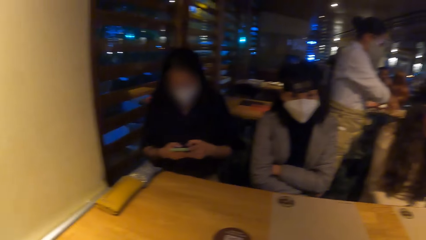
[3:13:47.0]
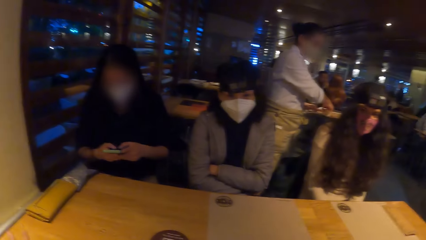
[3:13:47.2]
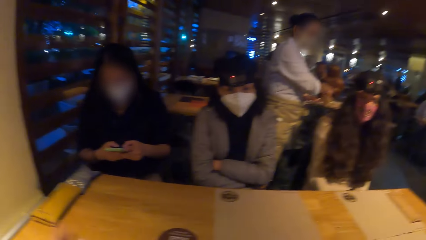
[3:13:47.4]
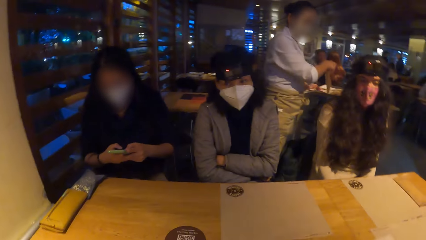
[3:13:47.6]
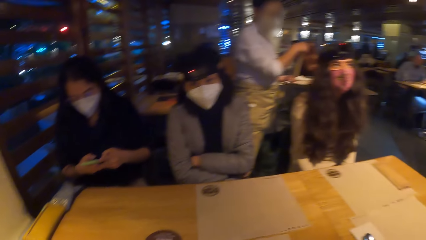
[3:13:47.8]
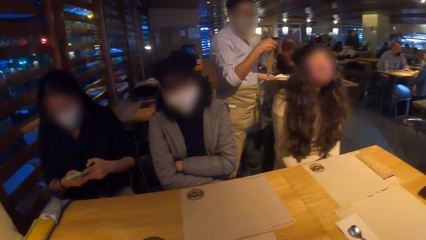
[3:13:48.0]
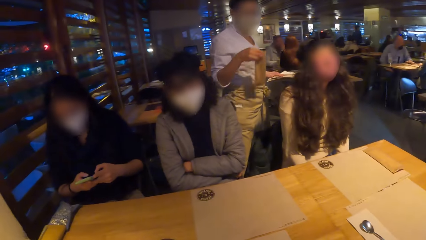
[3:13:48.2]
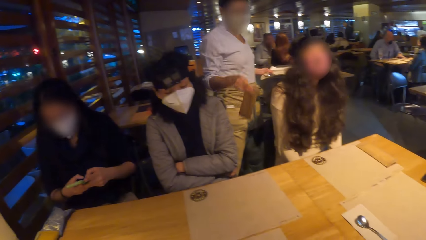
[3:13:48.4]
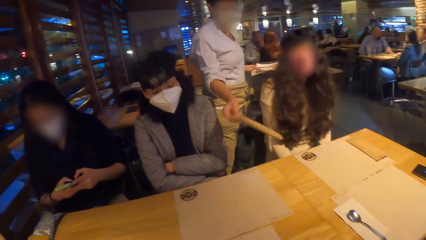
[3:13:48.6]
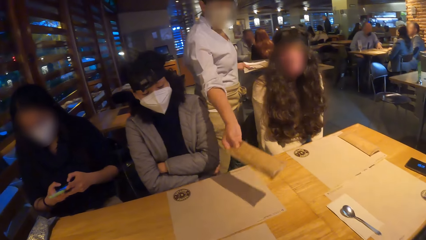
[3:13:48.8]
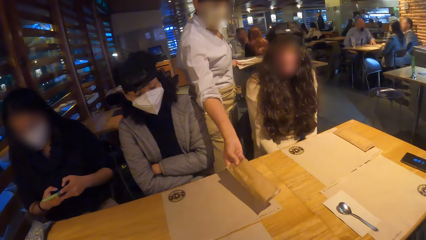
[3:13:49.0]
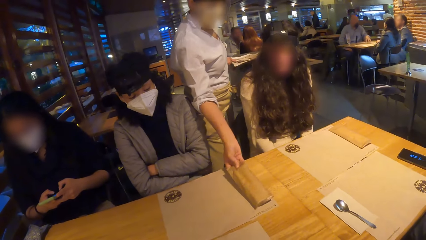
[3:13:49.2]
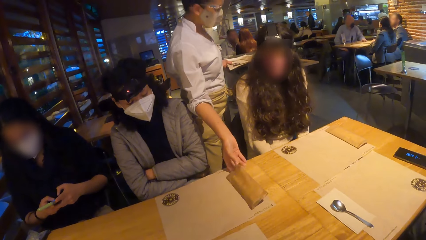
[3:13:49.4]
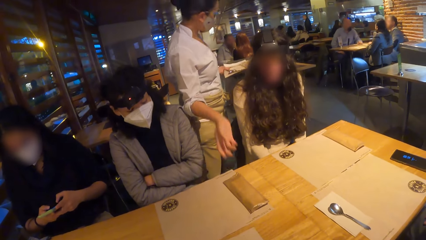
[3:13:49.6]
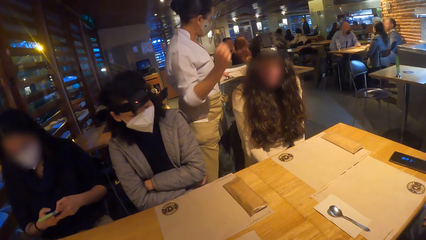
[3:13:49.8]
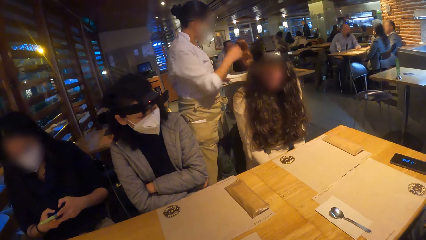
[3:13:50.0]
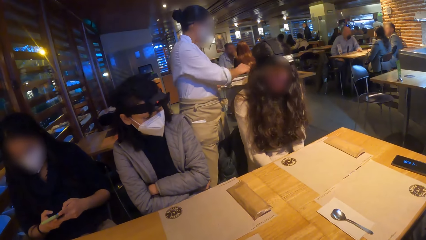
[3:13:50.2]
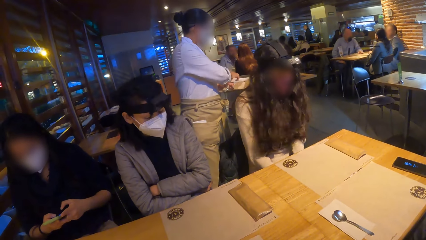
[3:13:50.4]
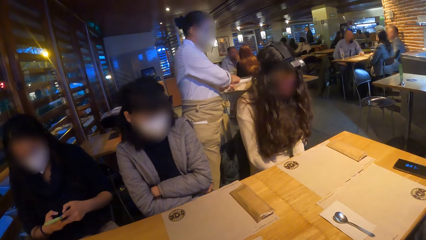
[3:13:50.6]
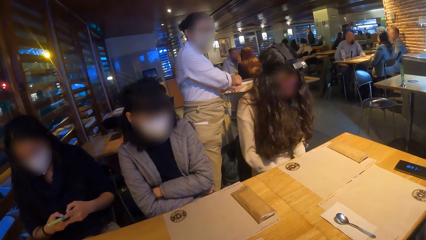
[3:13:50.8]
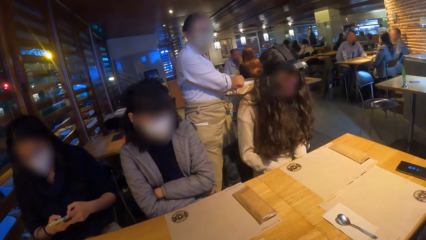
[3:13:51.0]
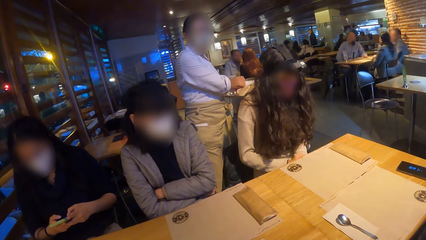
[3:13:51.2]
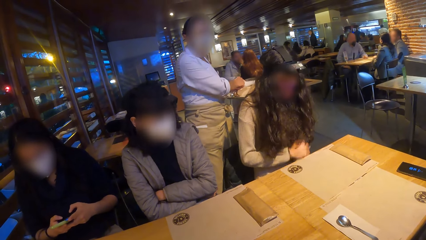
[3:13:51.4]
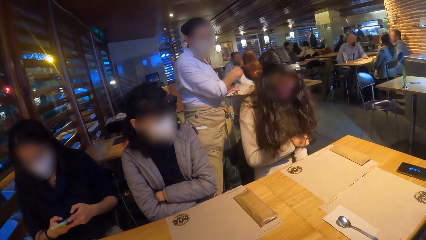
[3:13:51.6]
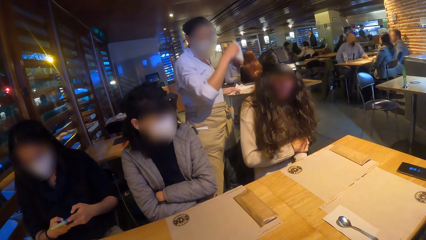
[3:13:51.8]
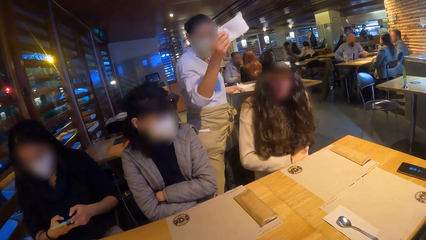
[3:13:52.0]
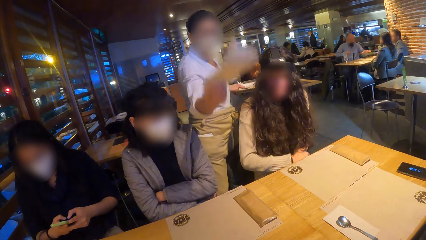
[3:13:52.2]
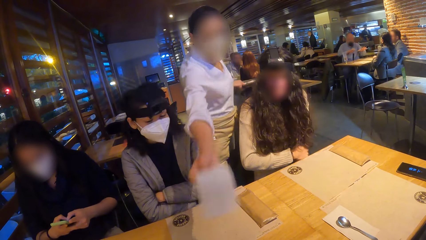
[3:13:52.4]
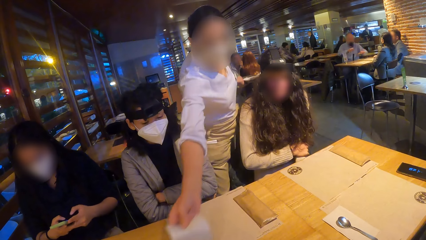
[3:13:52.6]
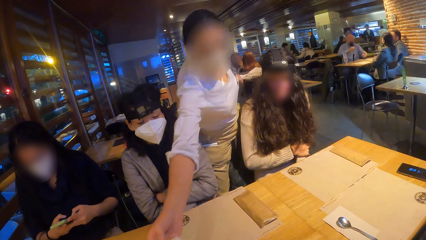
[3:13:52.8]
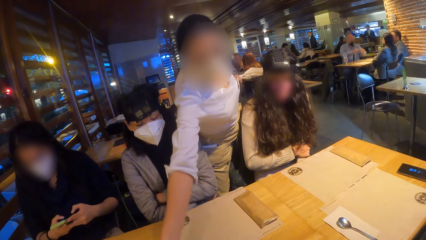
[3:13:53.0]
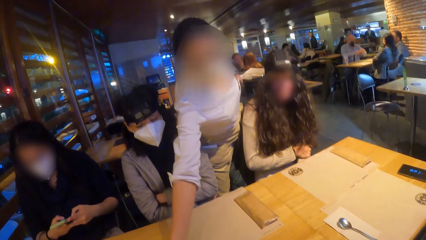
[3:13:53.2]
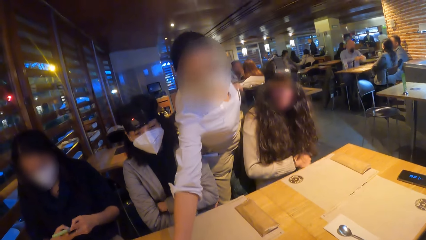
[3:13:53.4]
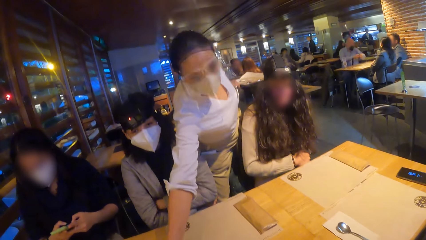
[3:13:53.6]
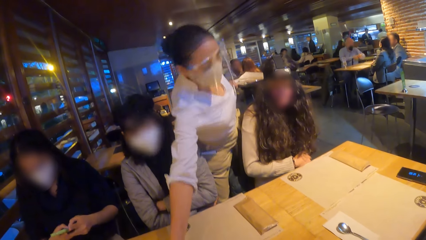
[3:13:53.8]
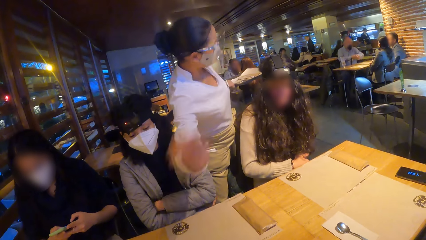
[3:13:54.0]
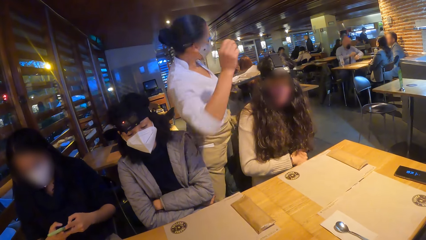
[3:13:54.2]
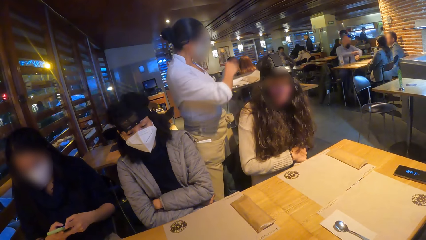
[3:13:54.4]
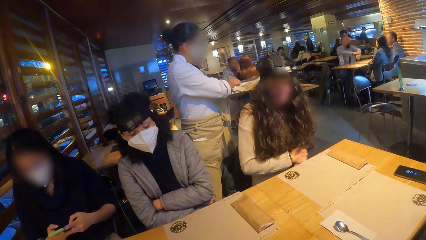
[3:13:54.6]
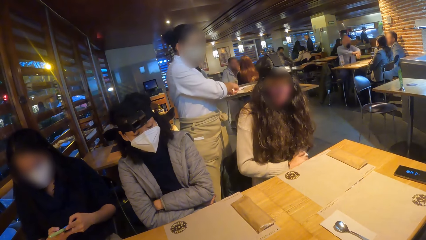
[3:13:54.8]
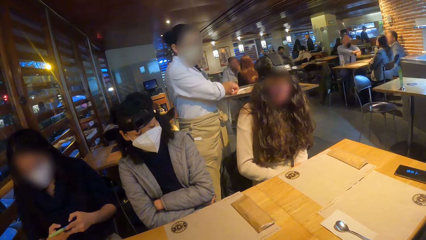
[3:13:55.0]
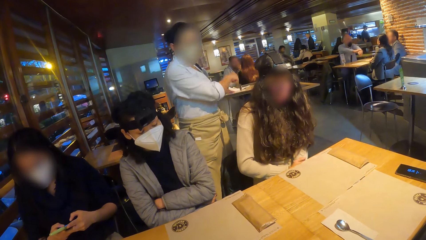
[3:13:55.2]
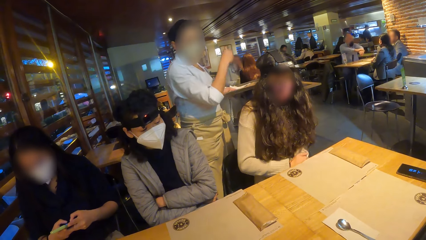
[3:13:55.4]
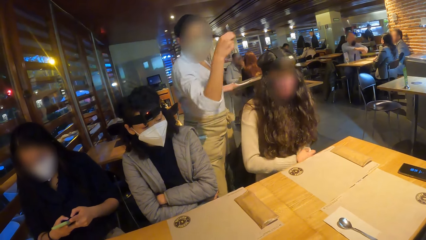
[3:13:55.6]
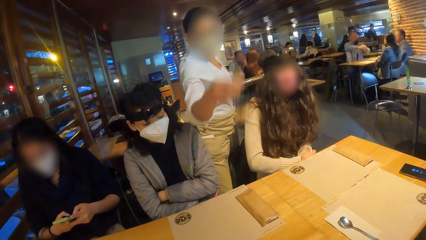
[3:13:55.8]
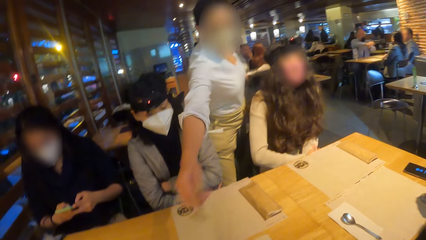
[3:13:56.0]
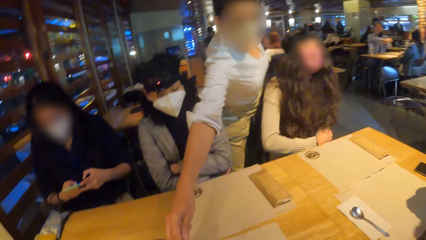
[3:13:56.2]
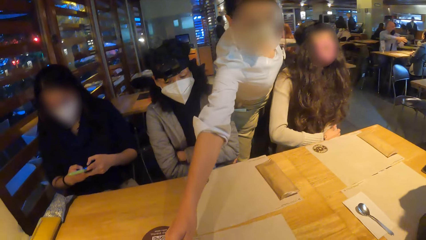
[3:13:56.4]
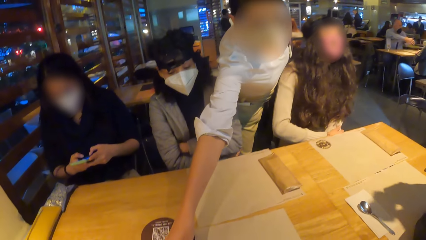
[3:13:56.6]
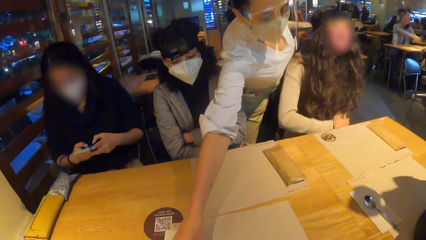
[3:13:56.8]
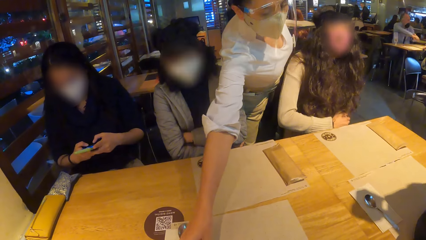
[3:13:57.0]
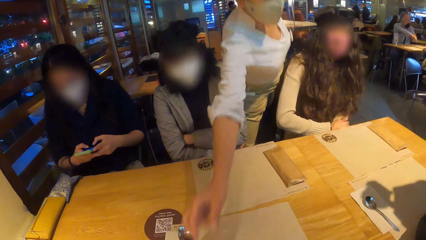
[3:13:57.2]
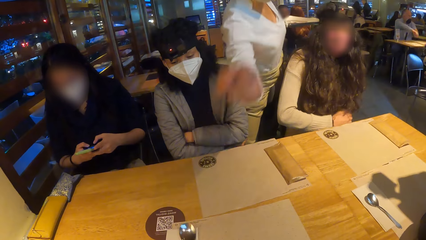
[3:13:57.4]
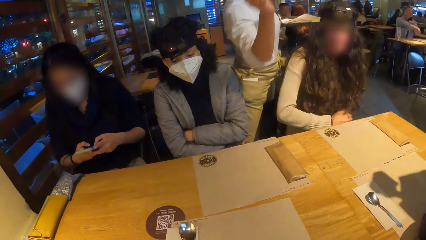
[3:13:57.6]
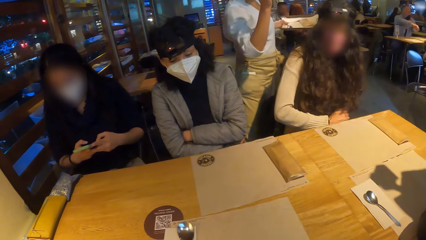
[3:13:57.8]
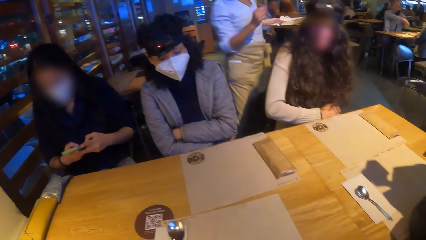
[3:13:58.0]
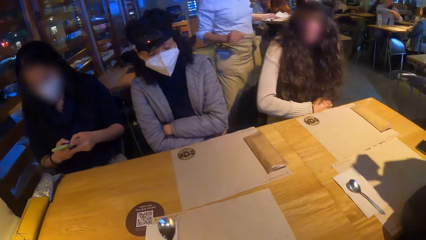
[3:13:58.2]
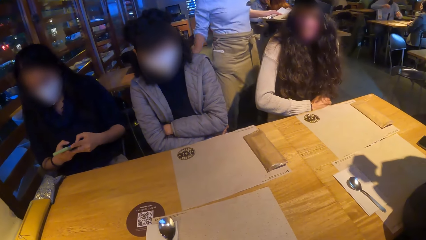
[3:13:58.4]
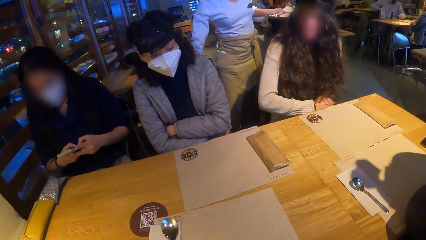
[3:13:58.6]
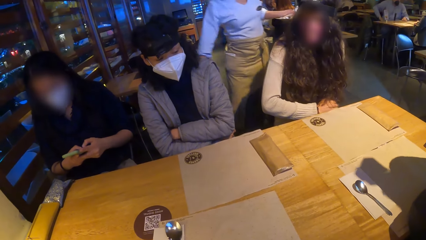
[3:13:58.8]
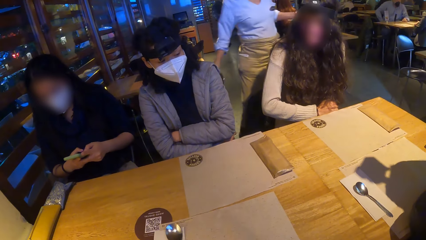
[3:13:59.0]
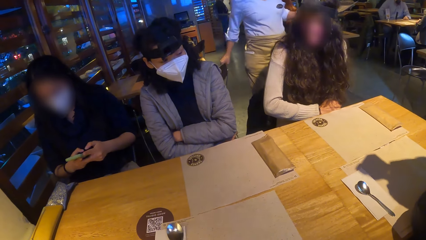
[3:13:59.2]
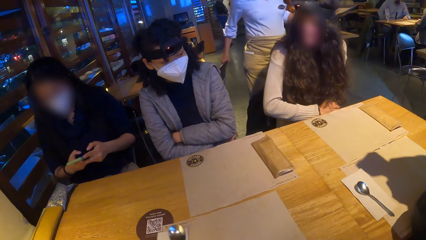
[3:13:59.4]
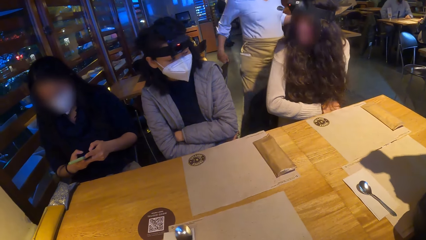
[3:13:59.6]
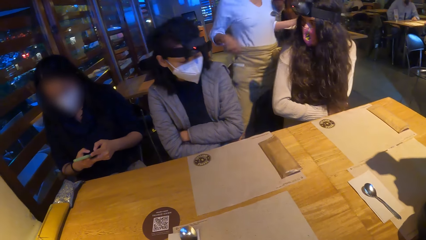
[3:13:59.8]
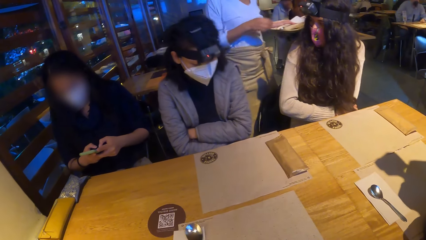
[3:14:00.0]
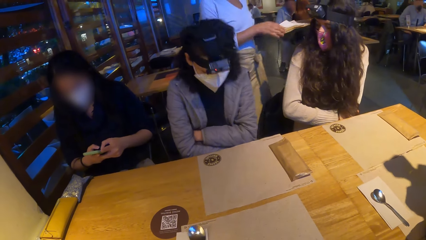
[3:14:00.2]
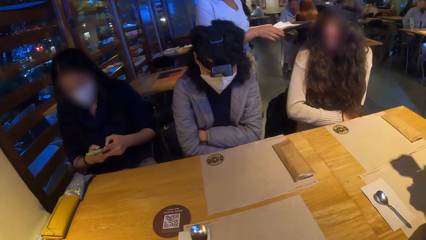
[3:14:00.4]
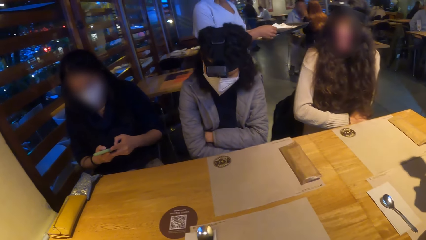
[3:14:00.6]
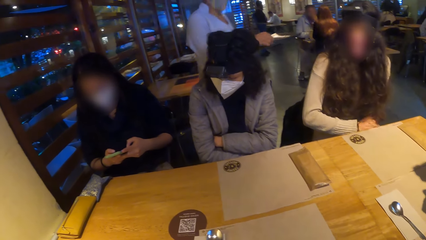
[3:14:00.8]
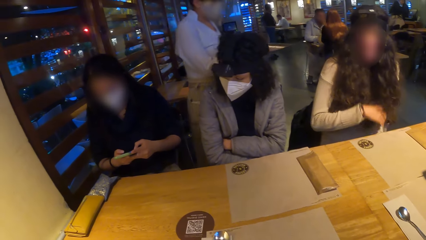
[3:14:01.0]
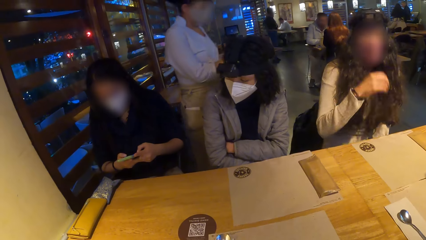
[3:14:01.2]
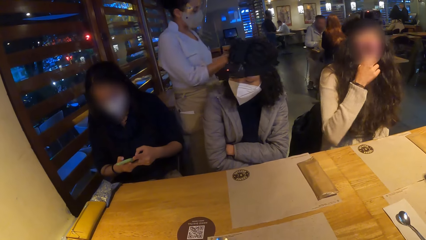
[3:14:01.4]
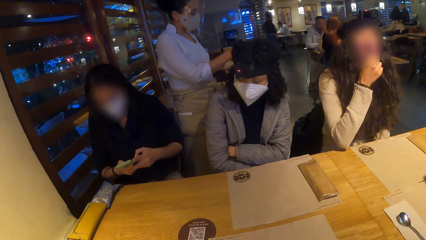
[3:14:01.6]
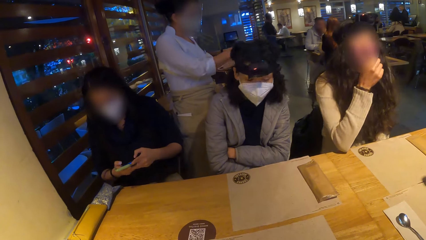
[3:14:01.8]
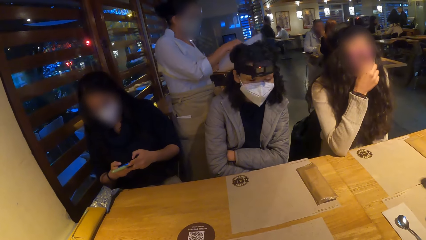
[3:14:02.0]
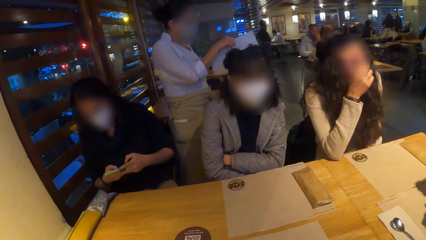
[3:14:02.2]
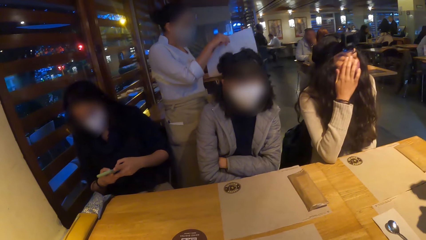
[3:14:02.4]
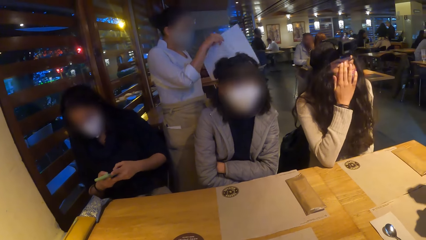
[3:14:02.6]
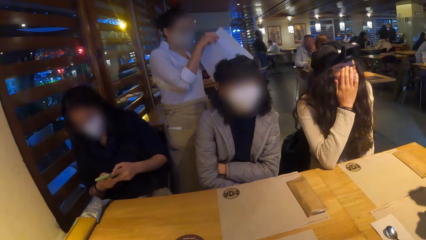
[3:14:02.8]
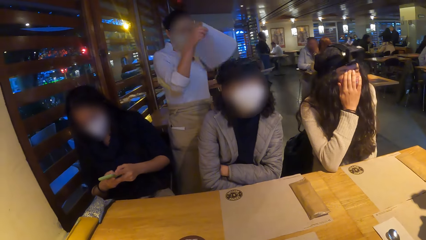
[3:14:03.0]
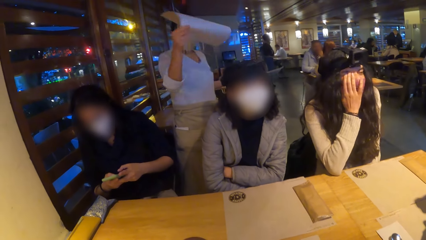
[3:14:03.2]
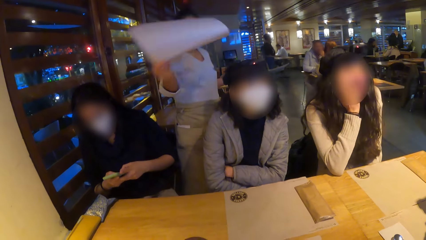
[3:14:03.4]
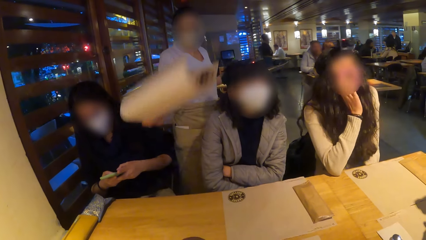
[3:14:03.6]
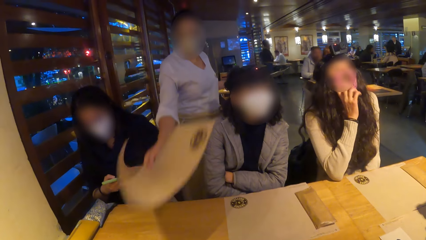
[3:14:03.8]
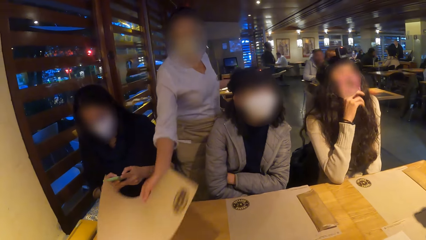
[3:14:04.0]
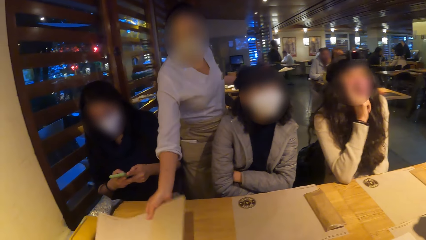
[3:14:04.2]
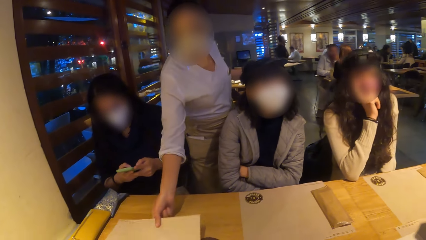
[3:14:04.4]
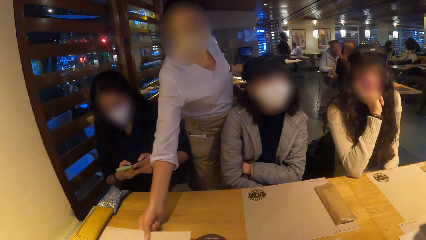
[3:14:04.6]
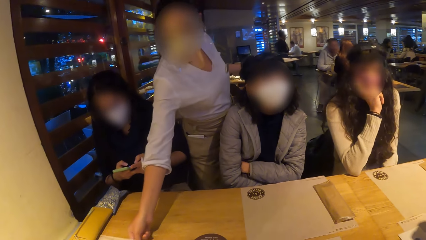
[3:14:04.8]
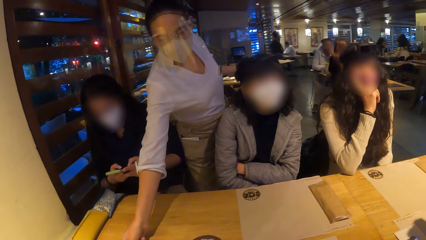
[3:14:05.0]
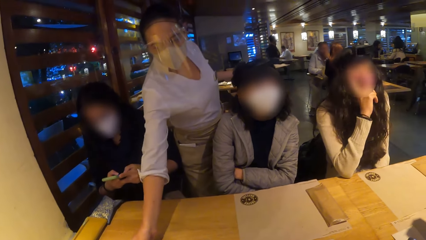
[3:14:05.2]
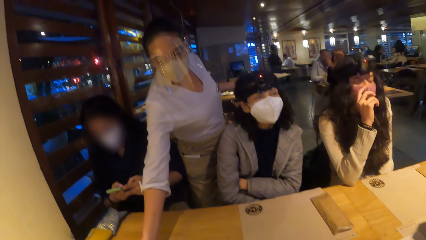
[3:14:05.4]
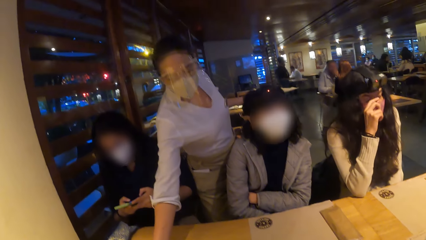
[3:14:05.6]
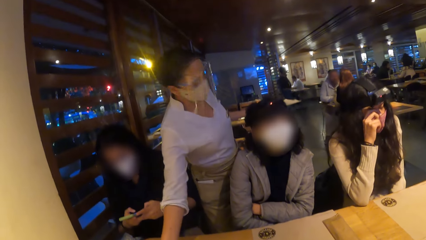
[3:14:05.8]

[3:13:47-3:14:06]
A waitress picks up a serviette from the tray with her right hand and drops the serviette on the table with her right hand. The waitress picks up another serviette from the tray with her right hand. A woman rubs her left hand with her right hand. The waitress drops the serviette on the table with her right hand, picks up a spoon from the tray with her right hand, drops the spoon on the table with her right hand, and adjusts the position of the chair with her right hand. The woman touches her face mask with her right hand. The waitress picks up a table mat from the tray with her right hand and drops the table mat on the table with her right hand.
